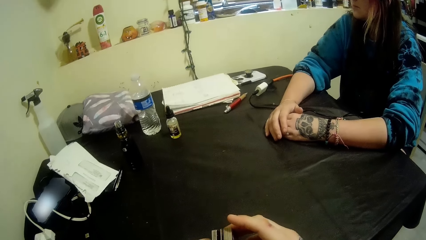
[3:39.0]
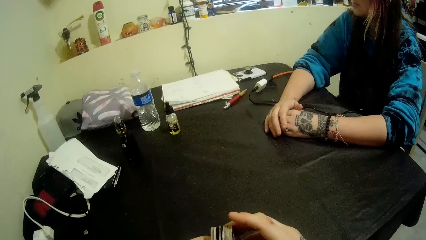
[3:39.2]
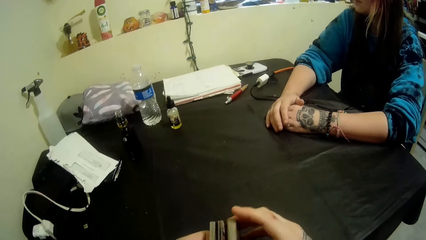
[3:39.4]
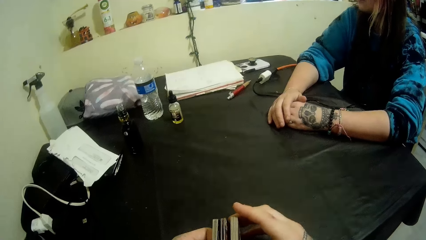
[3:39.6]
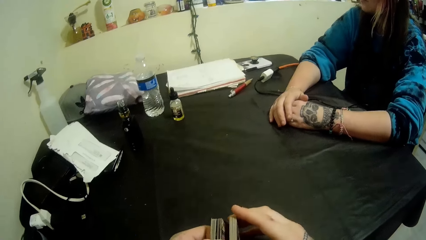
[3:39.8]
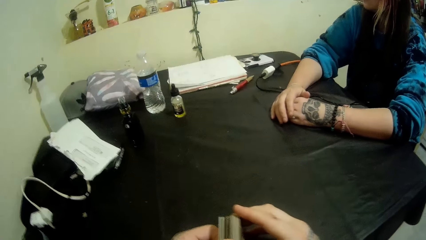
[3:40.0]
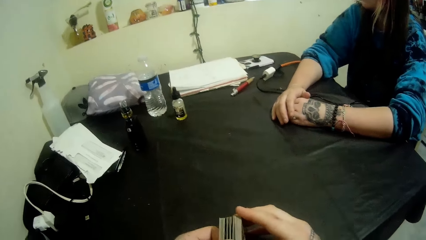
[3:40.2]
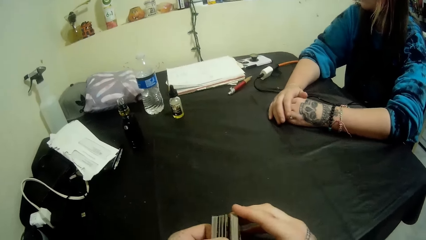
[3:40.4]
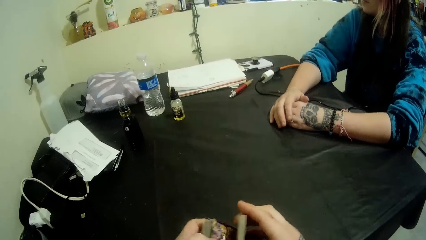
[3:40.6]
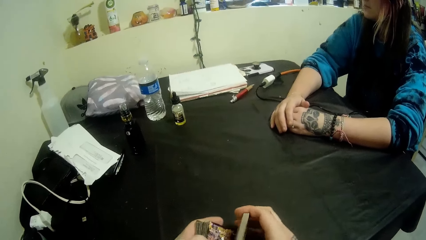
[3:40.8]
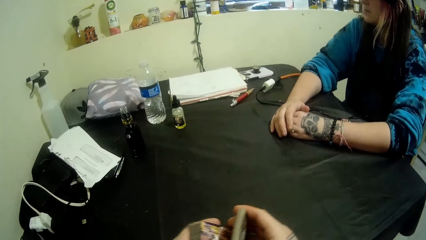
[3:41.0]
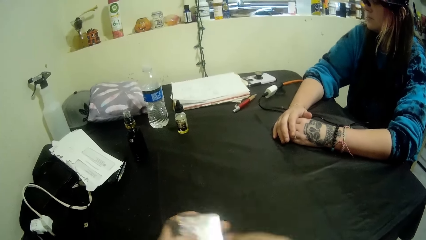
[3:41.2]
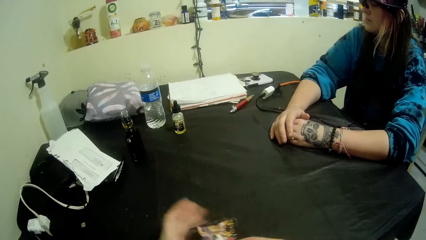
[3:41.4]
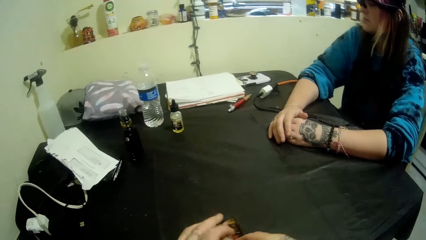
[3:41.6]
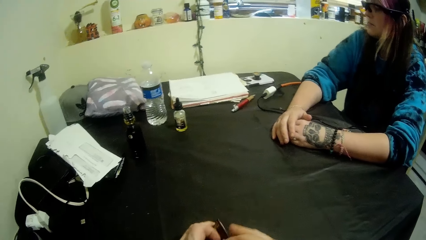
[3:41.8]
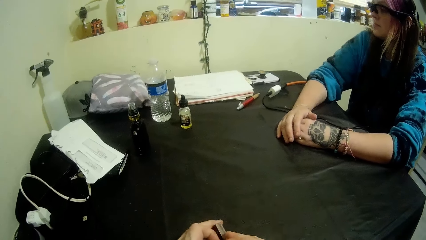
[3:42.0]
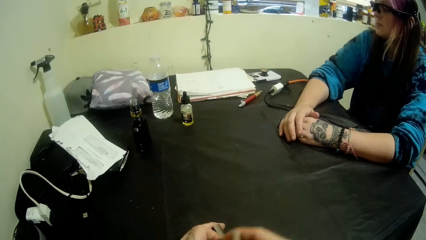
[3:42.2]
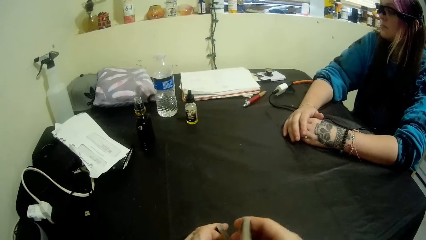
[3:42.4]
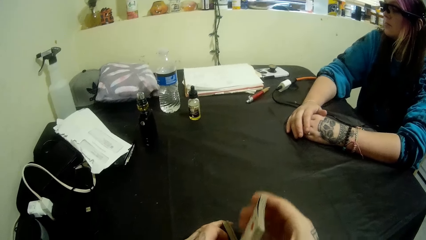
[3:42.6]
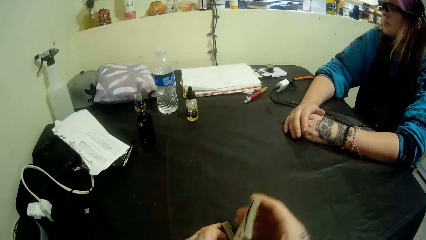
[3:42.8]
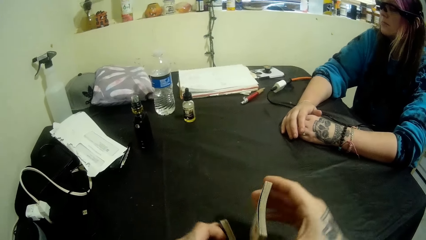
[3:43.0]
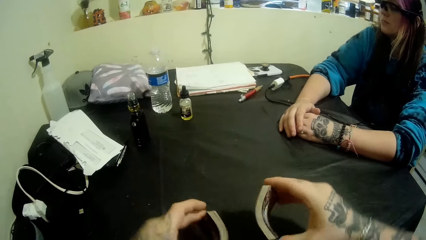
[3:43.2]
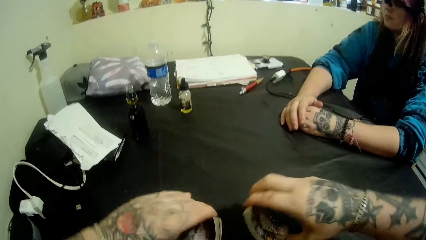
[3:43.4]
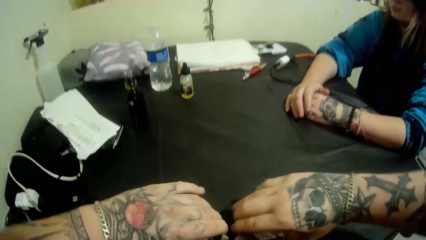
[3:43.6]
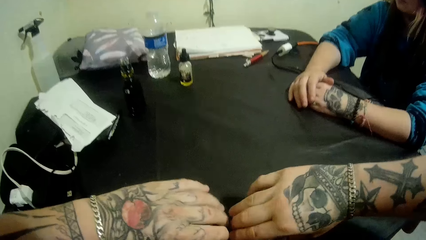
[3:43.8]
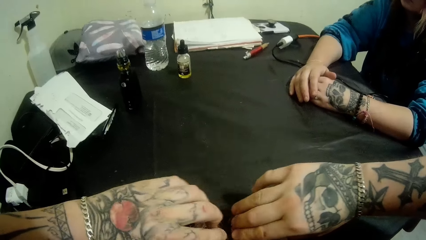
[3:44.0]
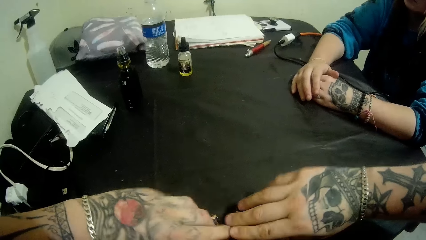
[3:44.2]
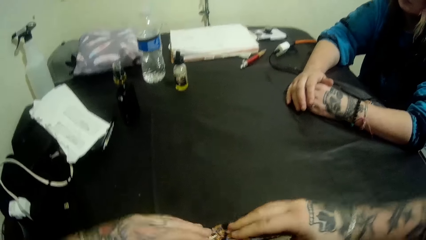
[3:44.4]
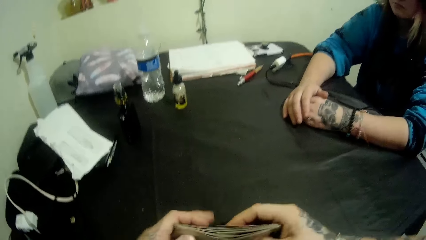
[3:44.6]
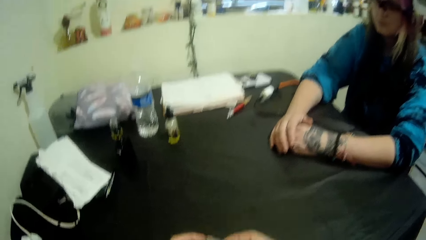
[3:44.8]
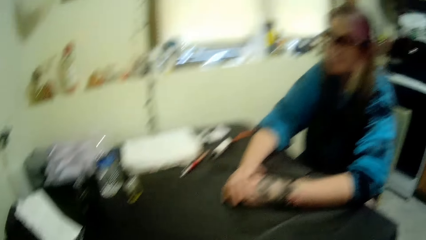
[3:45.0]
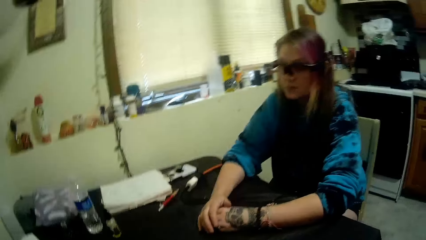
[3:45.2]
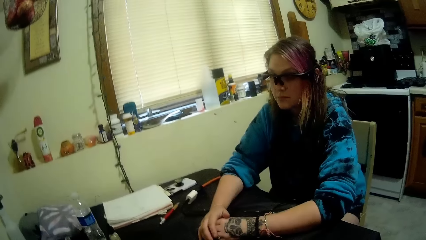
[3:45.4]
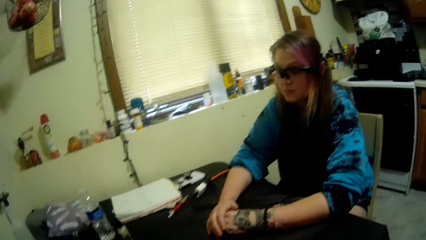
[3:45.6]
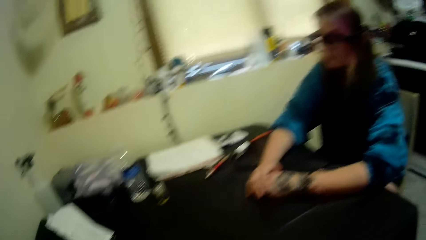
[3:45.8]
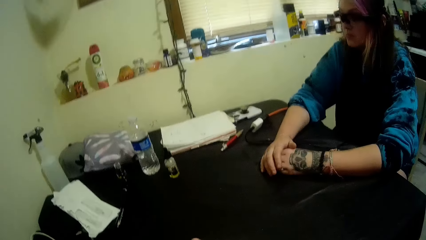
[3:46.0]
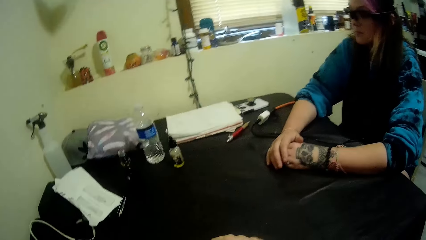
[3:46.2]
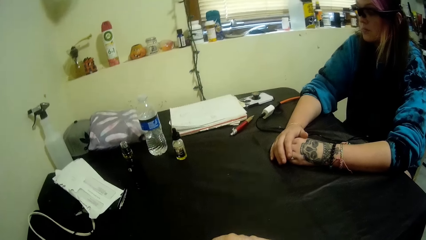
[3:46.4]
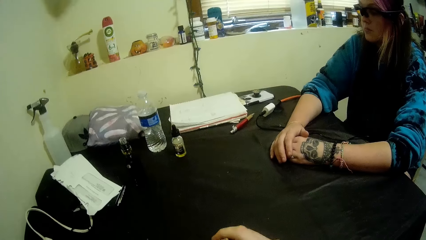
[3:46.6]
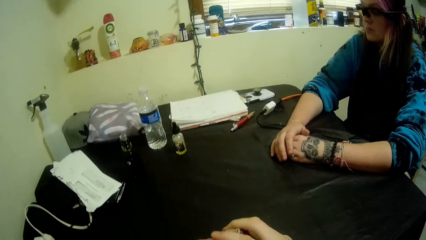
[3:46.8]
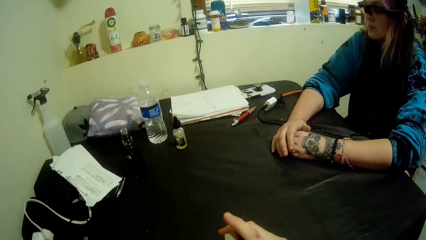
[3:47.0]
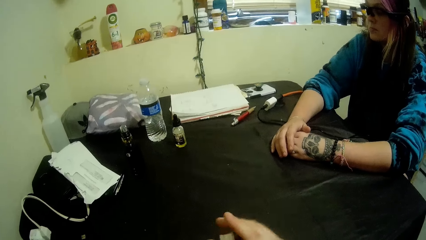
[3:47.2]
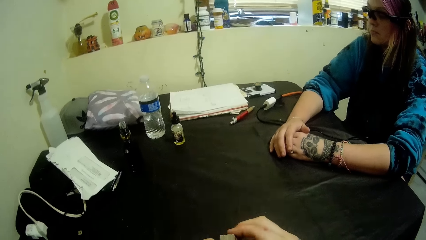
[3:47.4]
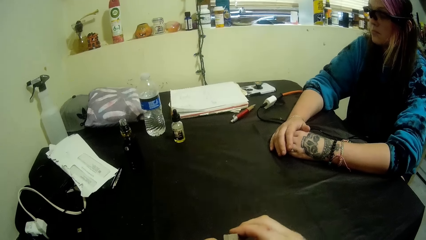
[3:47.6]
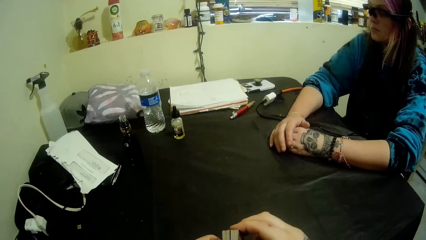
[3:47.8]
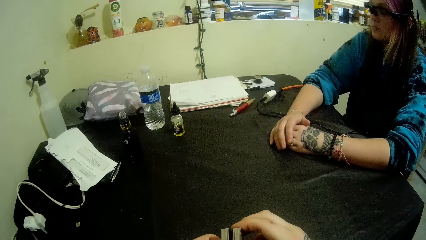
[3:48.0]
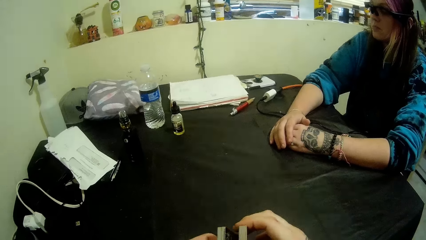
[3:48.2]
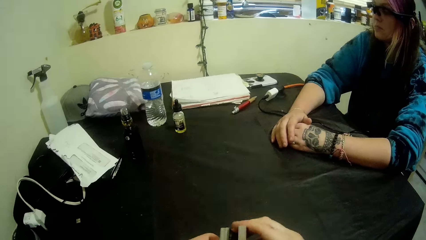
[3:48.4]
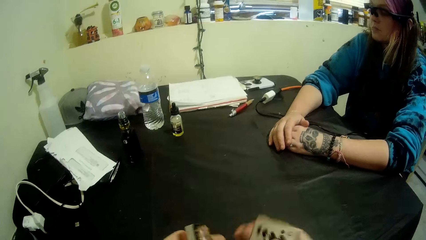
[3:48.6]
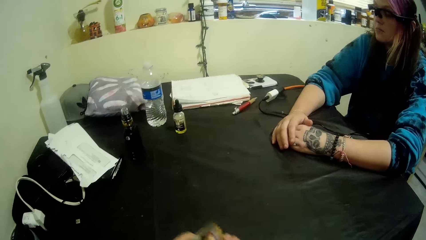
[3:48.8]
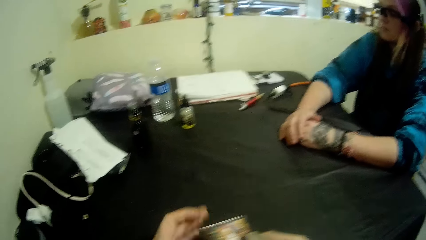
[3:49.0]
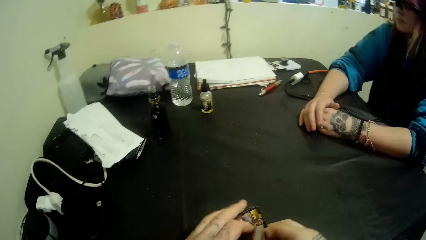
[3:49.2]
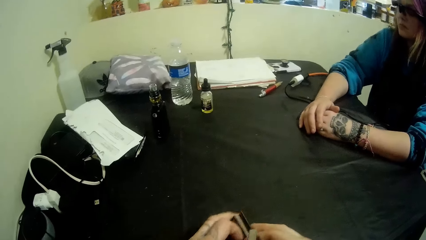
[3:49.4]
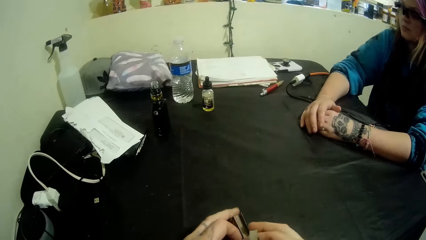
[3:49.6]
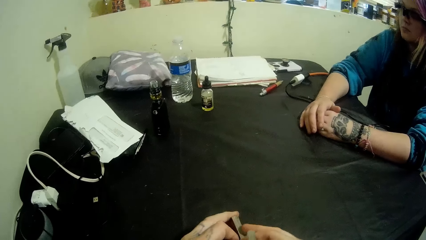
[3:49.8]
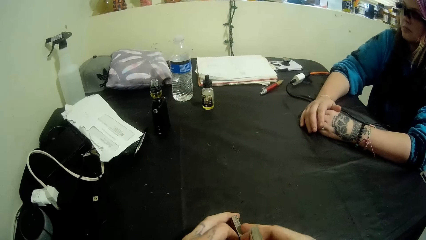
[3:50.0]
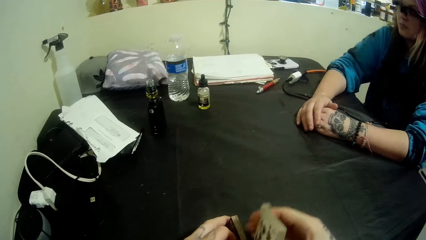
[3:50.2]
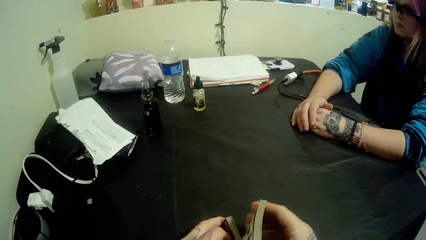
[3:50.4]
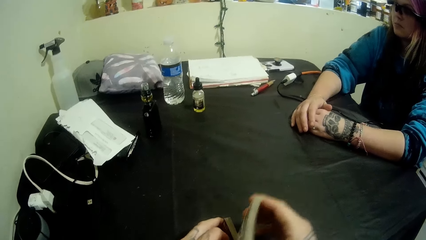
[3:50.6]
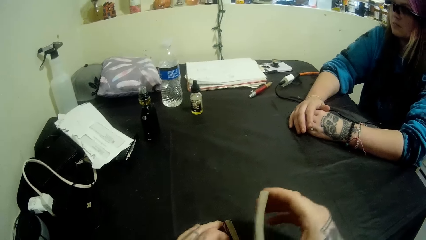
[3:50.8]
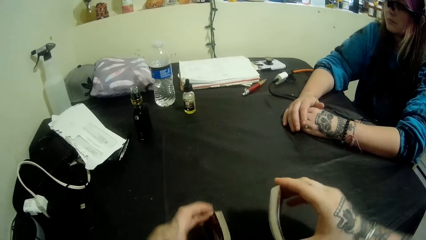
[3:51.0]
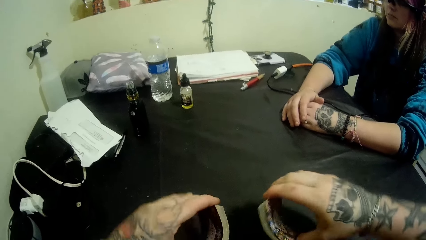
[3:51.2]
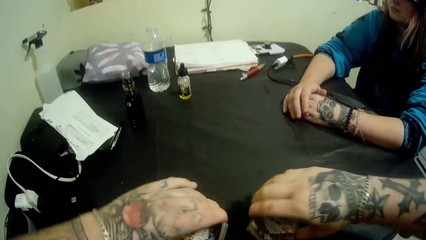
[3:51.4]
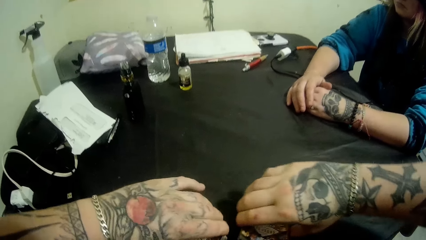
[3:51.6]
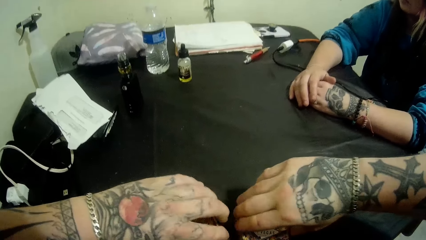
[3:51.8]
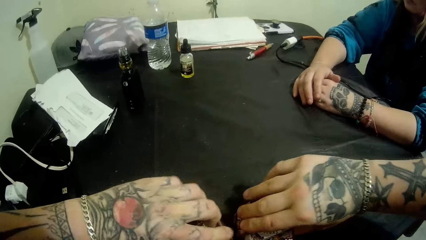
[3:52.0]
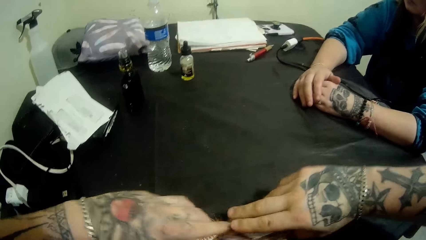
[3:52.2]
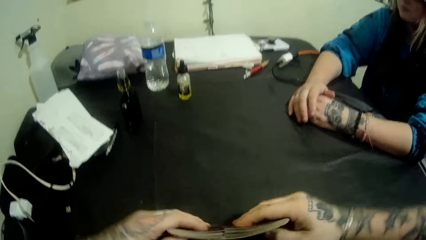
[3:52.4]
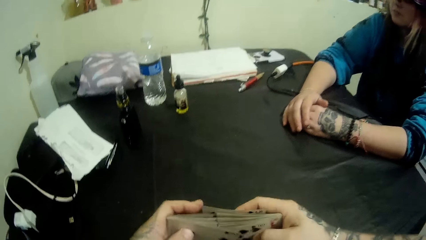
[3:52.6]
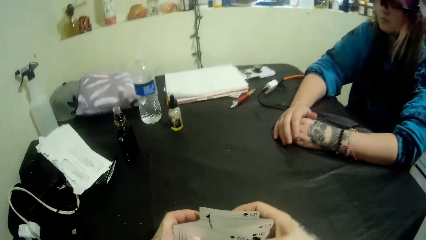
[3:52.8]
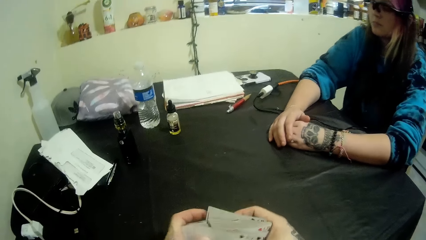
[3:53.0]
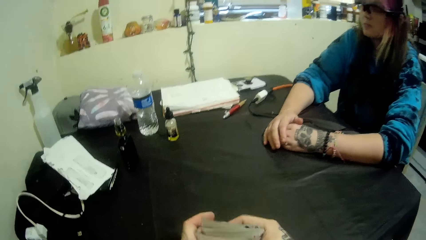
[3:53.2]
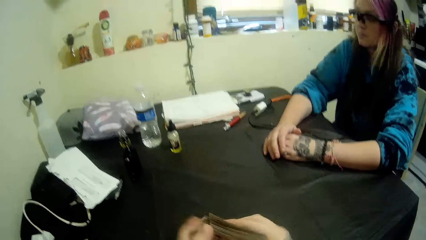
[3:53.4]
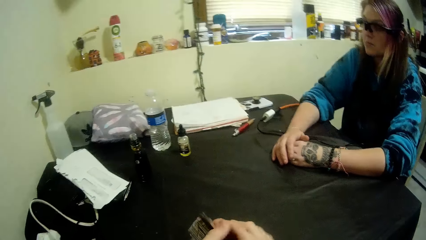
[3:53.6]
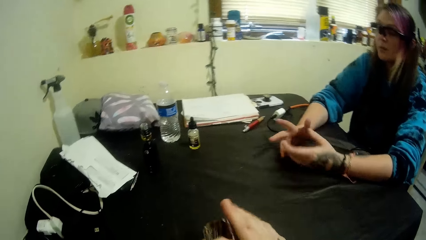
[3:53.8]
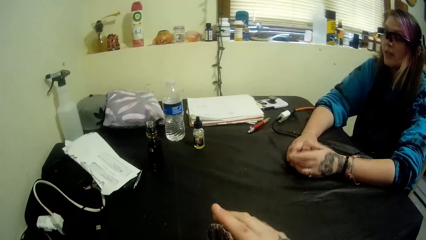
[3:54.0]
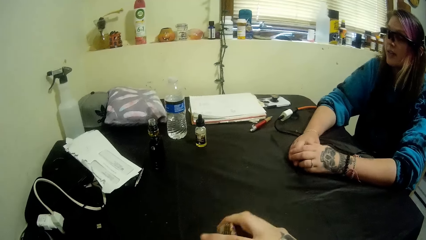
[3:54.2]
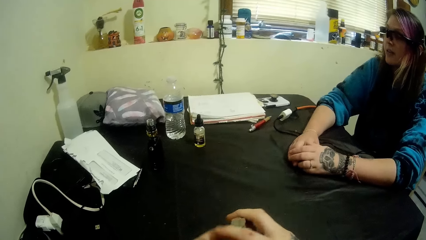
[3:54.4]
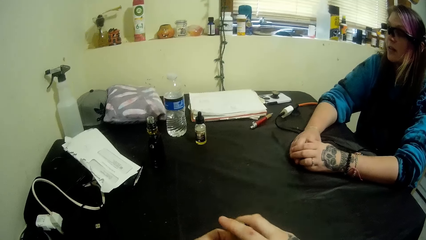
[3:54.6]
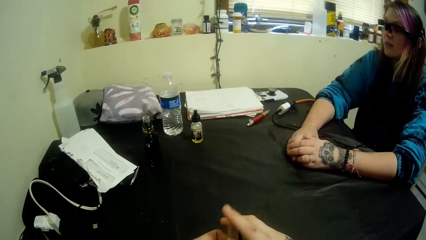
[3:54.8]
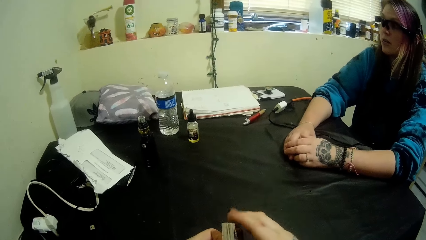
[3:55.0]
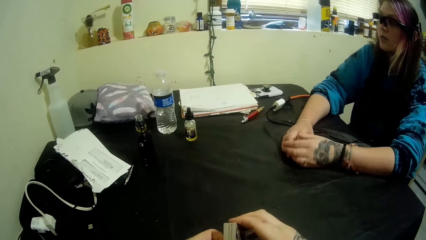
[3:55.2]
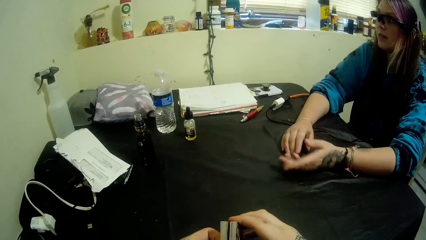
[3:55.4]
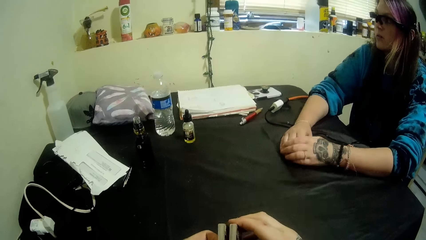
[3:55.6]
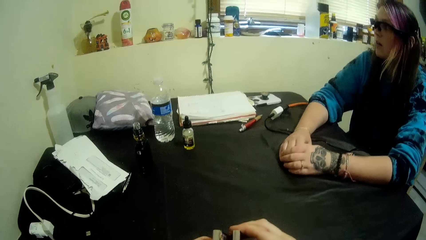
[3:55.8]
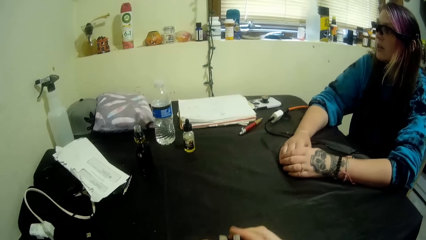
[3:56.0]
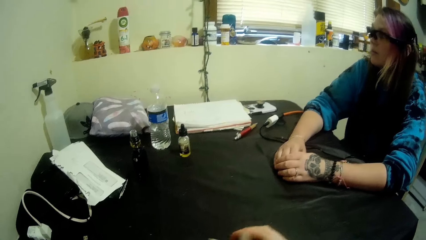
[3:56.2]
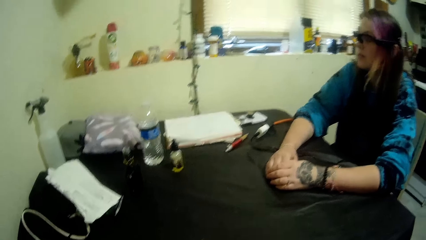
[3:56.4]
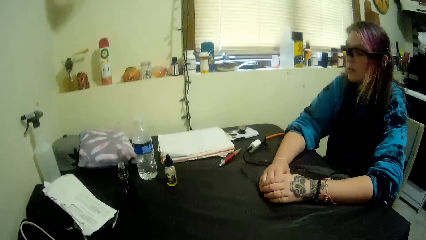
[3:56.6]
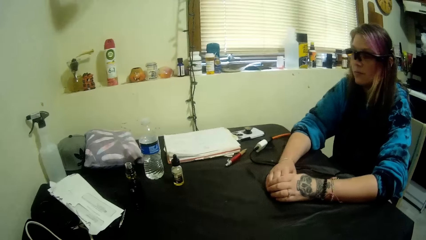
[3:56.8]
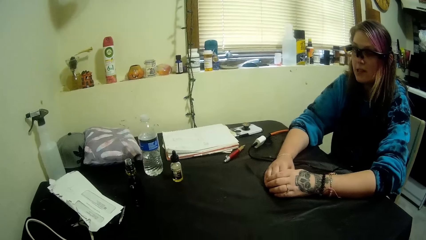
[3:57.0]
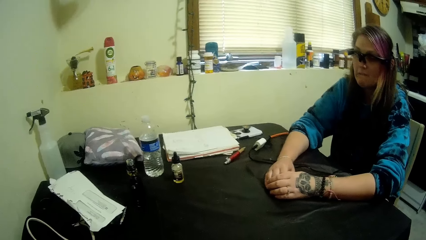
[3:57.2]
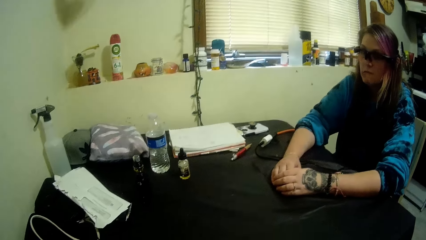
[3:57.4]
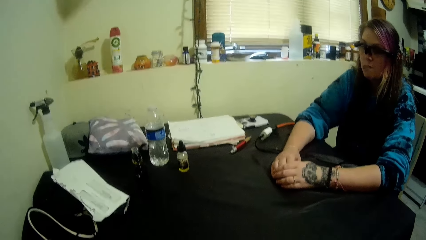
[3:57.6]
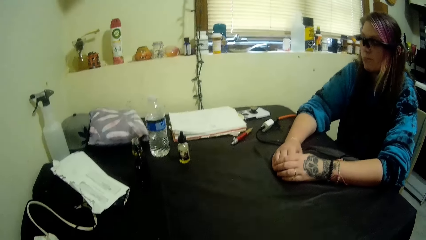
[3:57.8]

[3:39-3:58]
The camera wearer moves cards and shuffles the cards. They separate the cards. They discuss with a woman. They hit the cards, put the cards on the table and run the cards. They separate the cards, arrange the cards, hit the cards and run the cards. They lift the cards and mix the cards. The woman moves her hands. The camera wearer touches the cards. The woman moves her hands.
